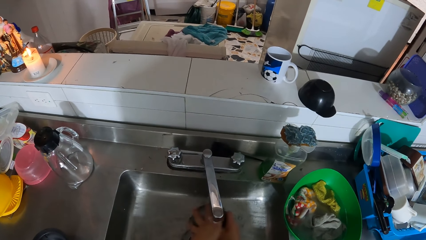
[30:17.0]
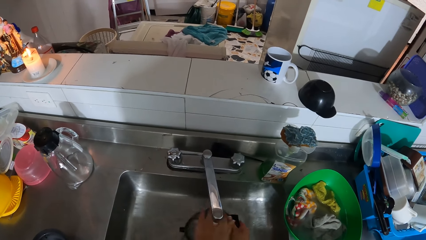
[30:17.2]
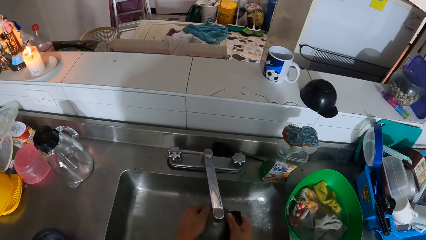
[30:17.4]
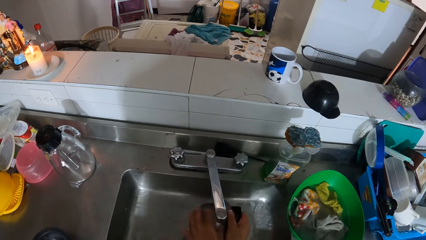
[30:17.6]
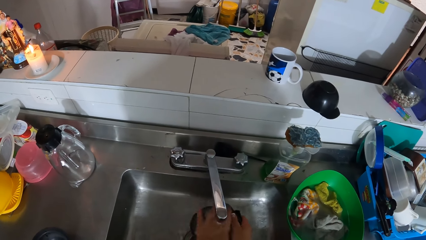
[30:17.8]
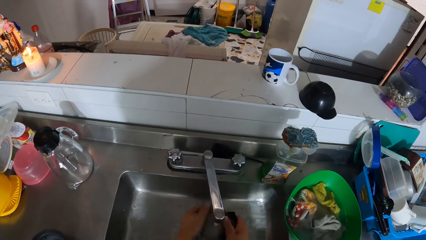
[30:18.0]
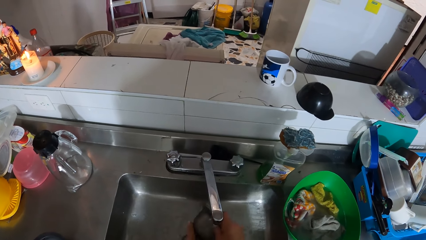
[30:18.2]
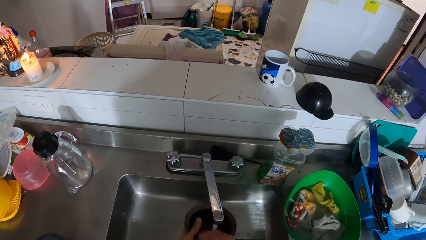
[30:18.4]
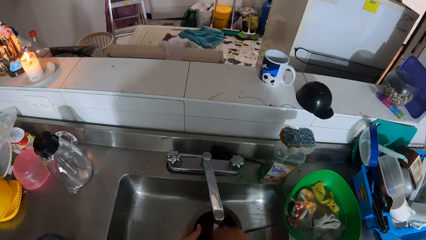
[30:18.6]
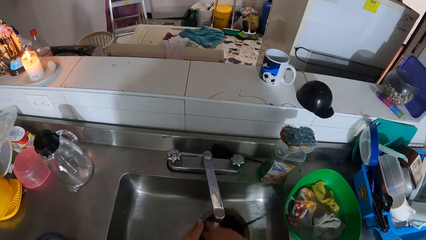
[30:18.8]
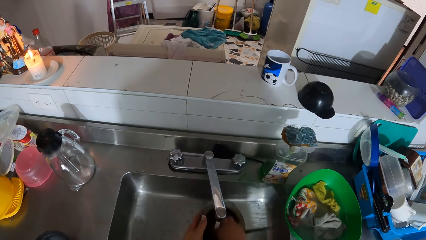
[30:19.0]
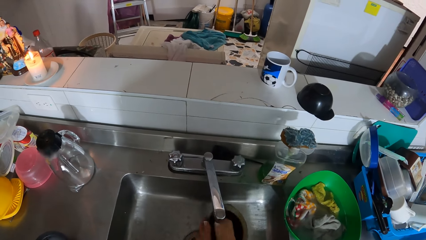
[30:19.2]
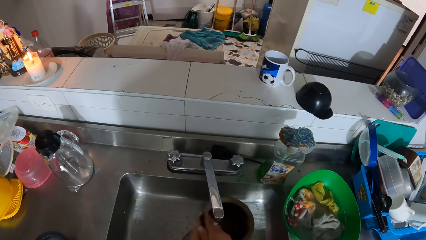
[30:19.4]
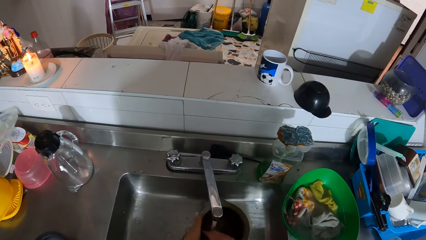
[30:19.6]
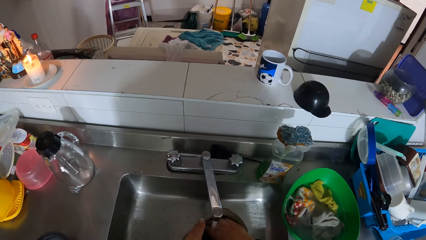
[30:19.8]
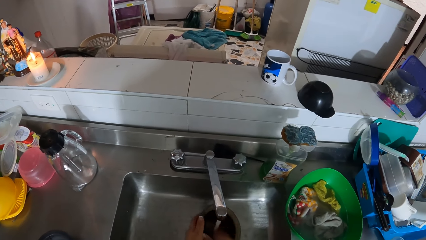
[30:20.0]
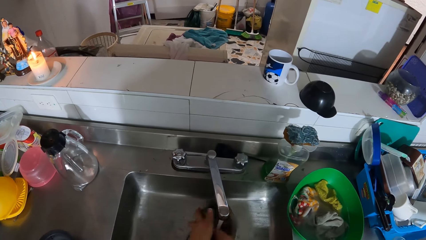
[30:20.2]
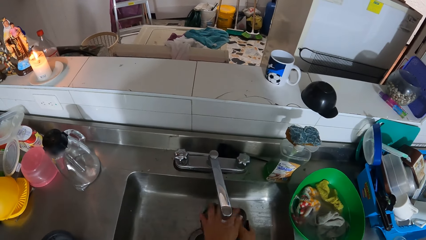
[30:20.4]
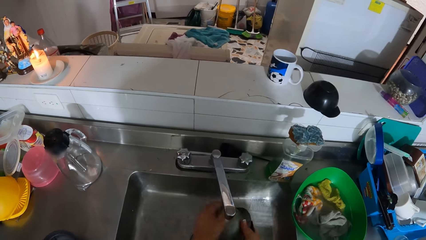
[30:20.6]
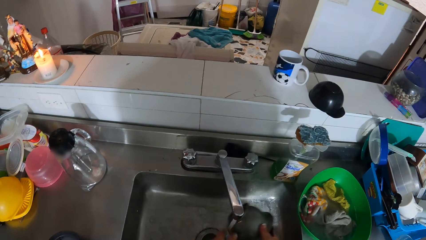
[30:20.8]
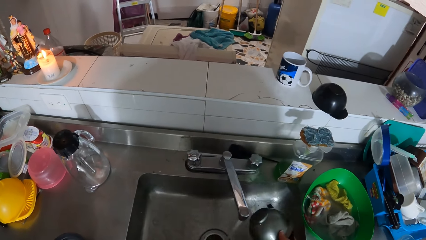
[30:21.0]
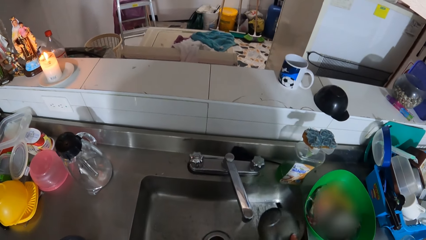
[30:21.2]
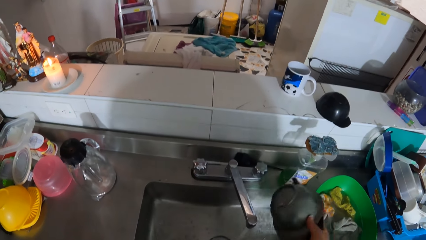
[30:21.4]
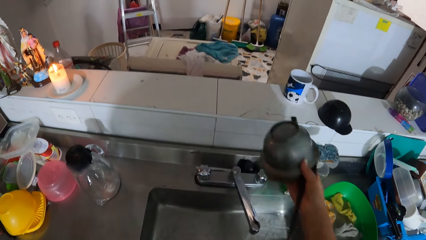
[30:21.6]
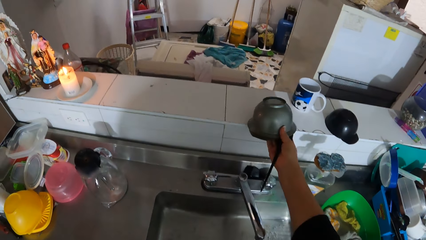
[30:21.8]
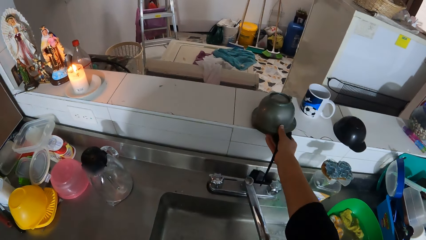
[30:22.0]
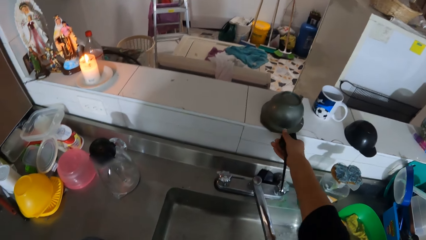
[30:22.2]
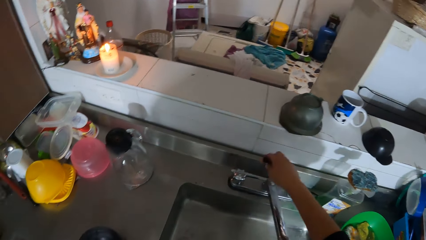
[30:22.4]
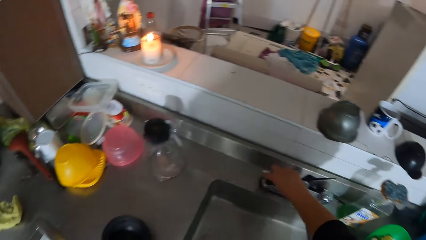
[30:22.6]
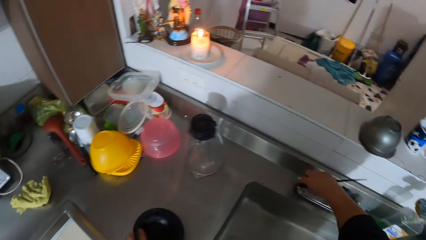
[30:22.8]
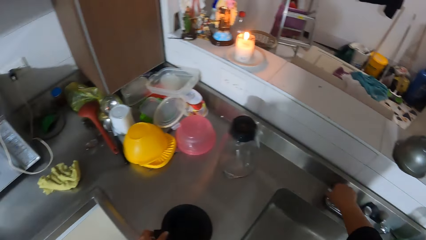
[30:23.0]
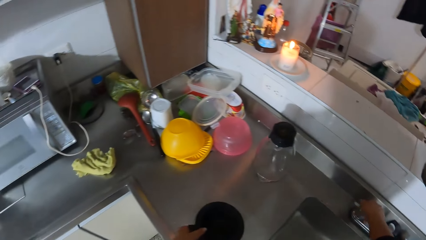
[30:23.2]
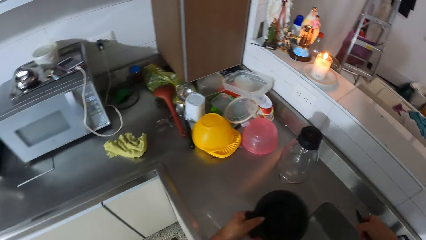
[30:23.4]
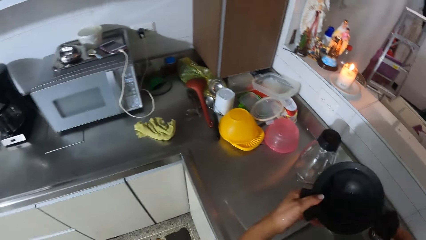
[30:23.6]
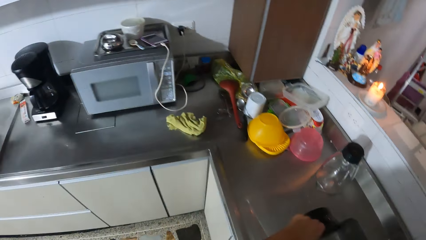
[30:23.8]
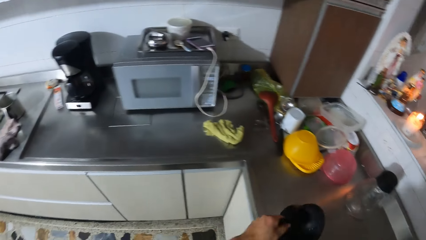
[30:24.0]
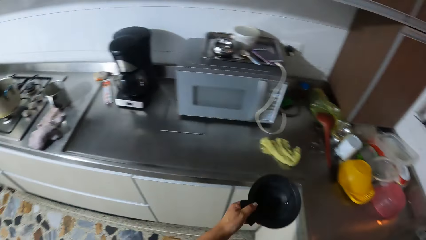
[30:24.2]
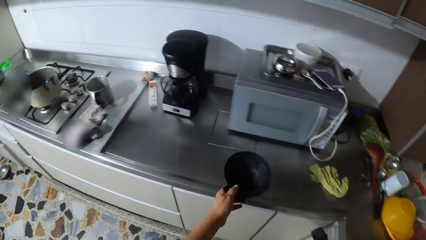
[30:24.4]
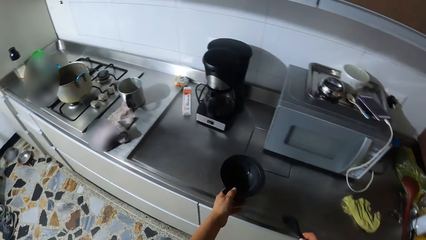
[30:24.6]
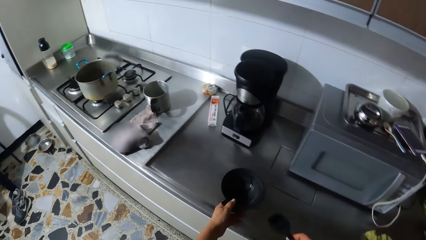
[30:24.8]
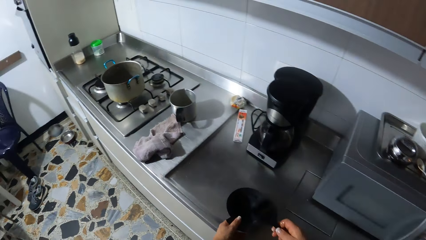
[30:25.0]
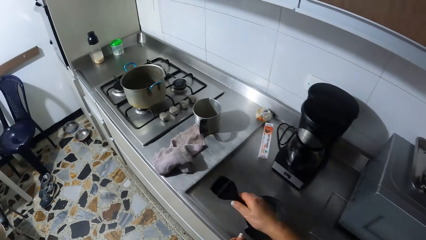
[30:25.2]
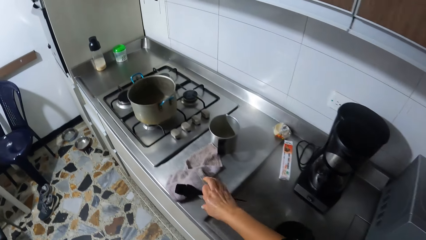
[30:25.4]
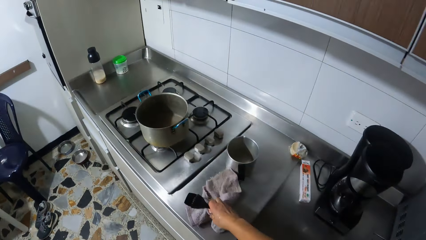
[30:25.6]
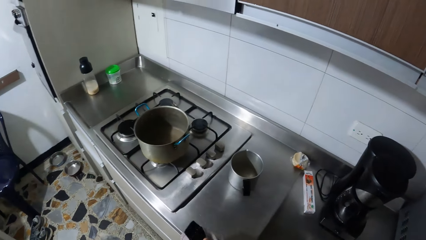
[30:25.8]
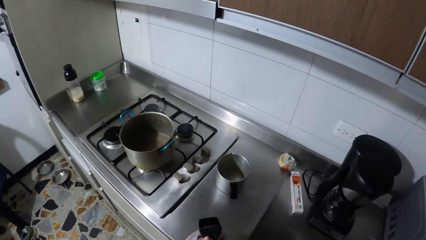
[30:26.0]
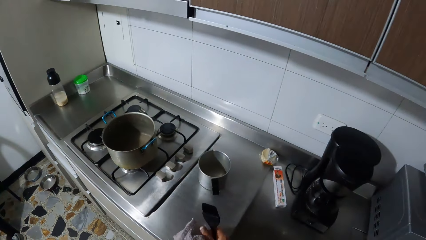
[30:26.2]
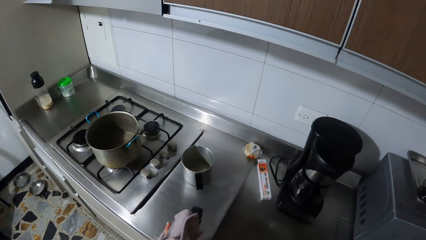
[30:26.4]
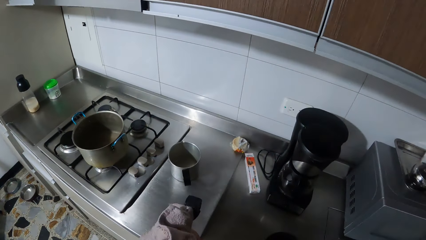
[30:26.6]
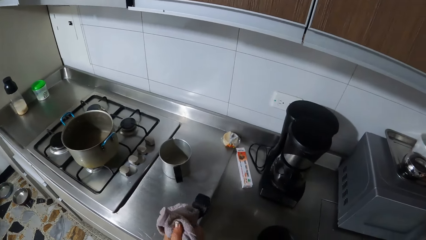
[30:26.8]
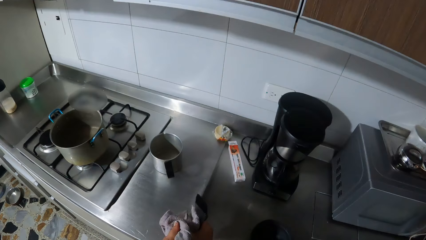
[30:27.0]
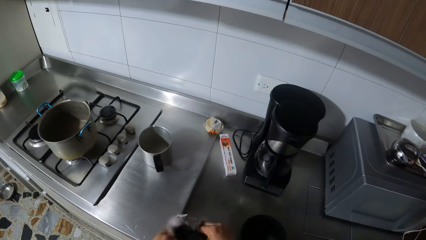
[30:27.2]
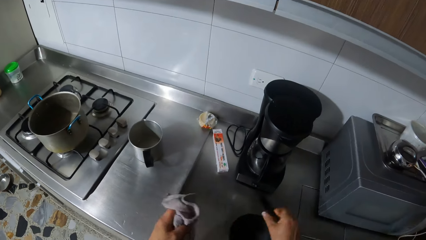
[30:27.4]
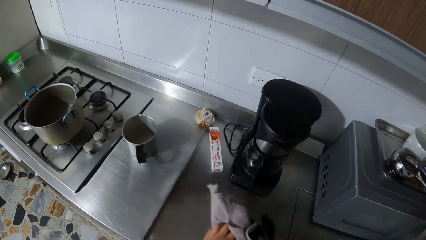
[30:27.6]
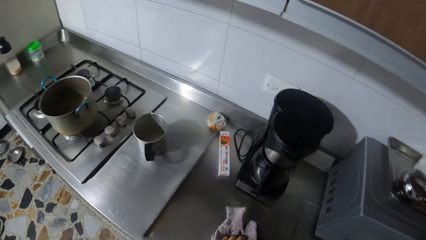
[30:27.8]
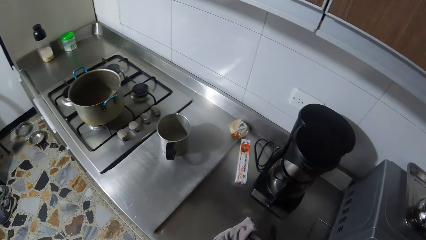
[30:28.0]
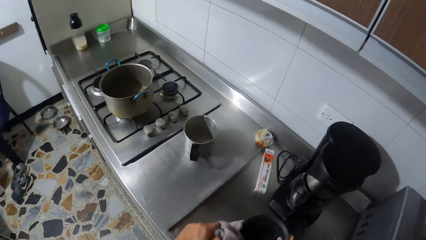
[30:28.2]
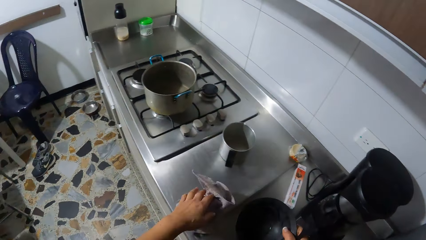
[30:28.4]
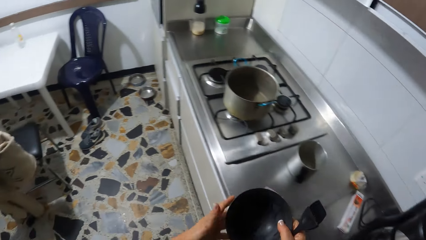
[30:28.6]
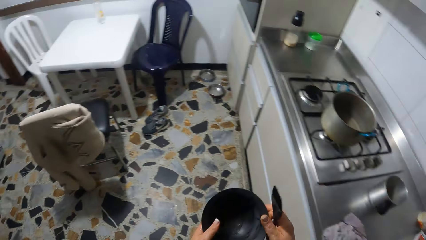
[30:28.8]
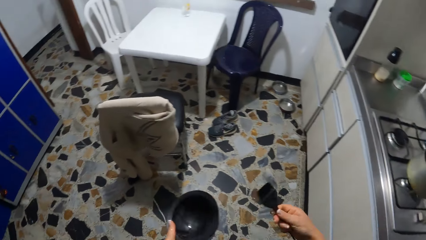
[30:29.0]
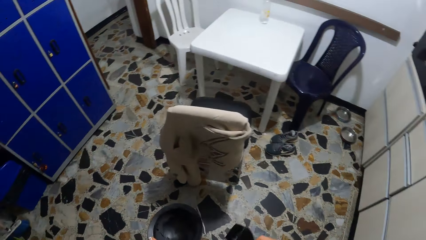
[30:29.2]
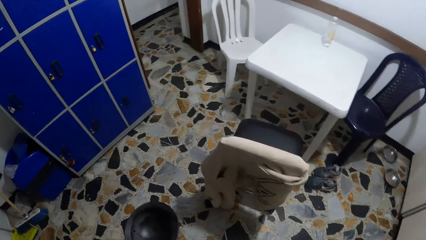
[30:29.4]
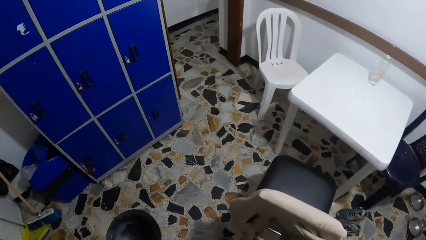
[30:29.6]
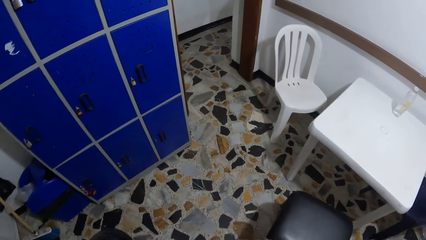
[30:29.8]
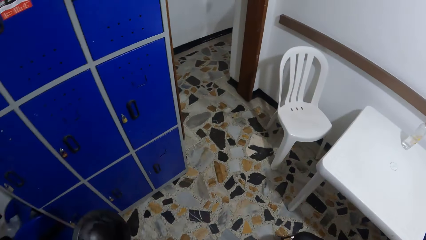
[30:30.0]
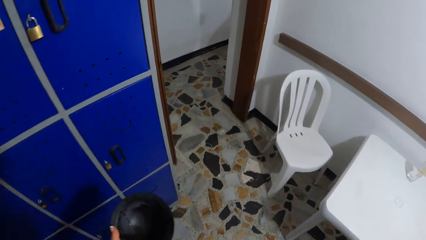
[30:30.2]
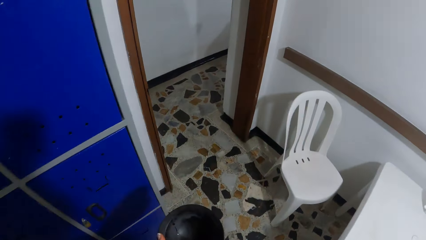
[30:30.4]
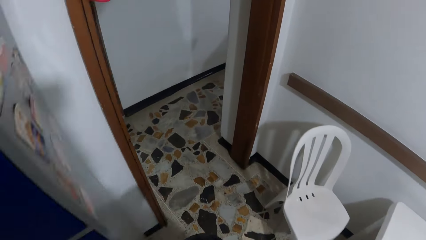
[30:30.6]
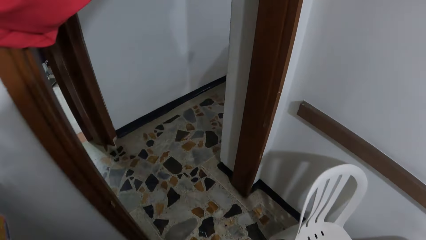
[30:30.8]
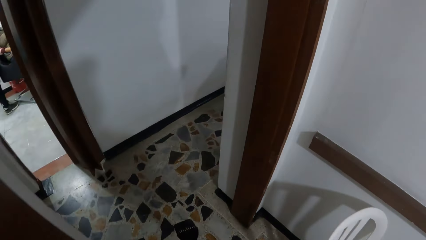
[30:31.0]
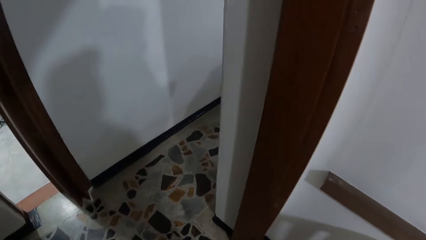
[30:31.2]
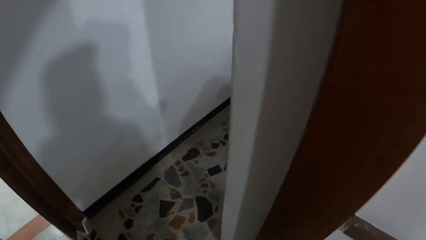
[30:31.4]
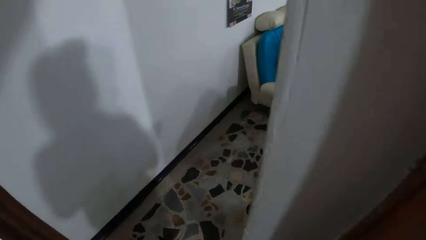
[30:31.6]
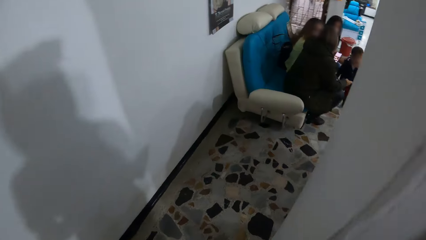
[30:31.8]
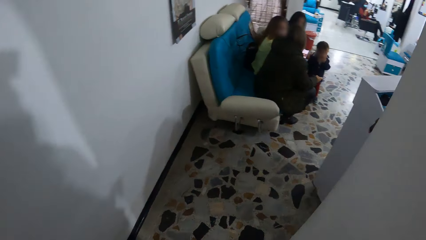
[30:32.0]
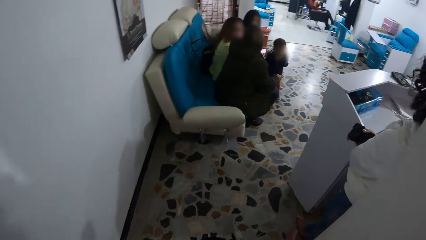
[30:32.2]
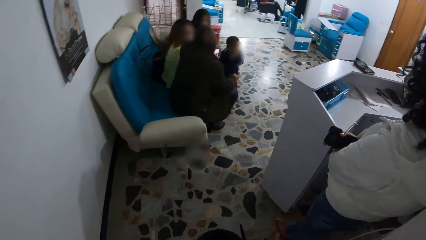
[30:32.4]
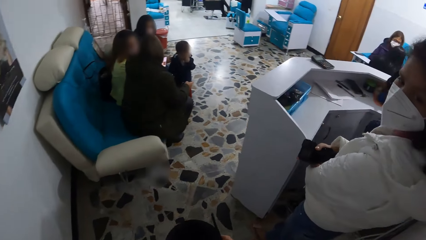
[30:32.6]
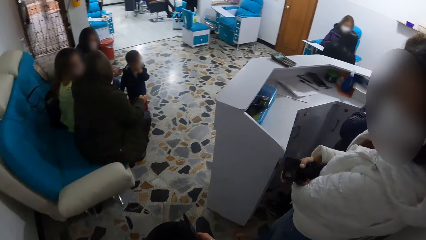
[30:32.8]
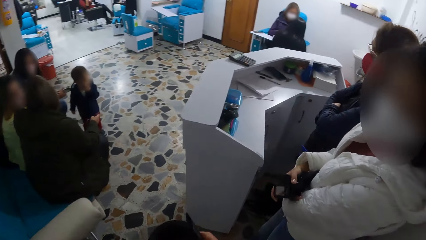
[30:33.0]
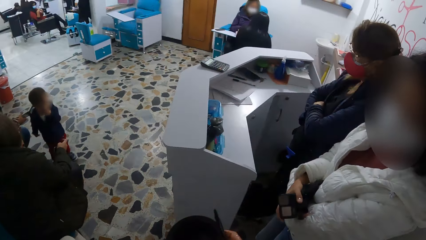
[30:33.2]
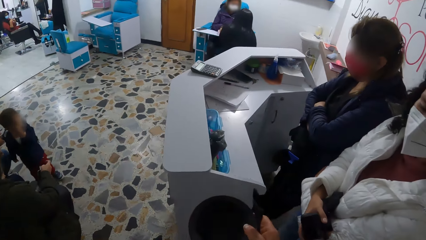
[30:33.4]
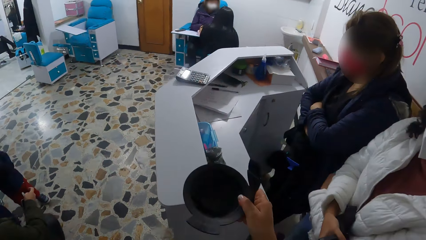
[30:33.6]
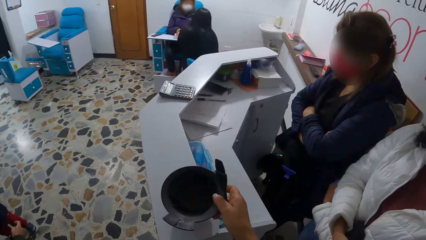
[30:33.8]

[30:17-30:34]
The camera wearer drops the bowl on the kitchen counter with her right hand. She closes the tap with her right hand. She shakes the bowl with her left hand. She picks up the bowl. She drops the bowl on the kitchen counter with her left hand. She picks up a napkin or towel from the kitchen counter with her right hand. She cleans the brush in her right hand with the napkin in her left hand. She dries her hands with the towel. She cleans the bowl on the kitchen counter with the napkin in her left hand. She drops the napkin on the kitchen counter with her left hand. She passes the bowl from her right hand to her left hand. She moves around the building.
